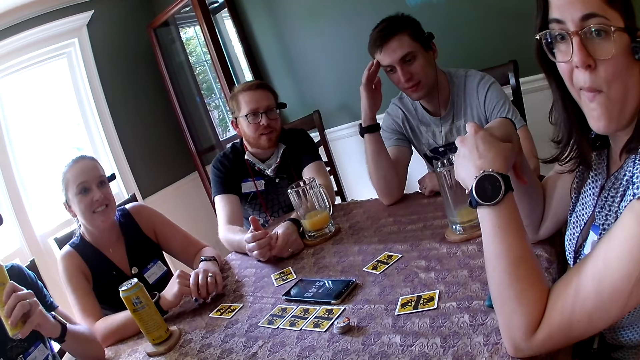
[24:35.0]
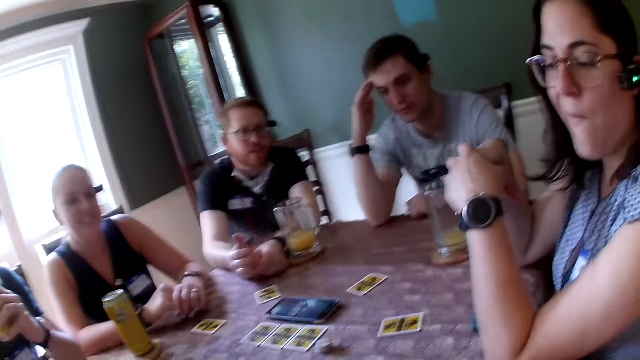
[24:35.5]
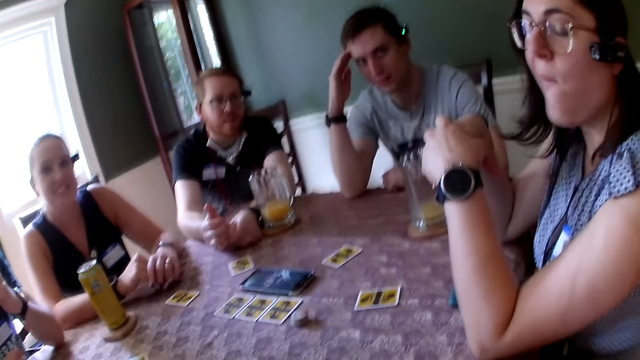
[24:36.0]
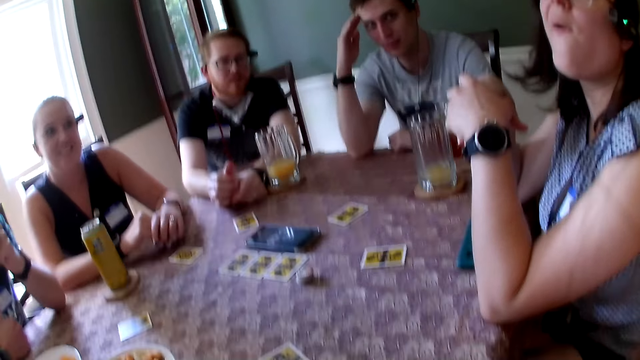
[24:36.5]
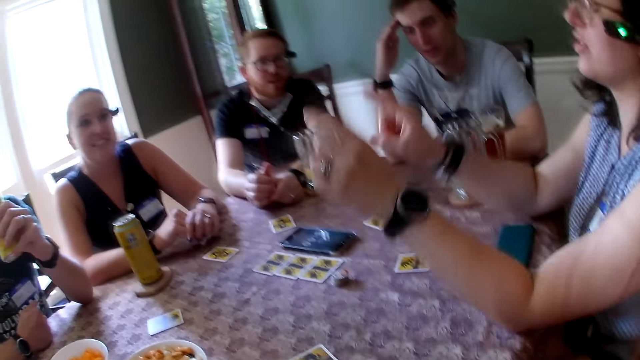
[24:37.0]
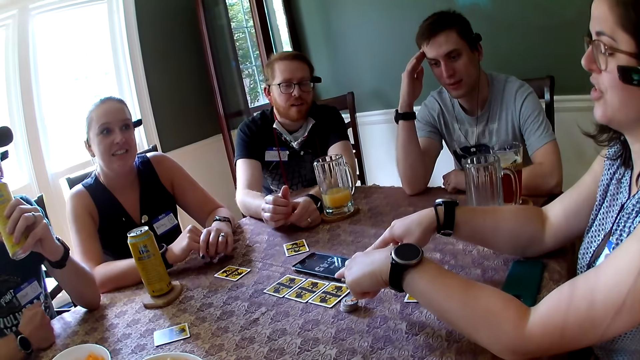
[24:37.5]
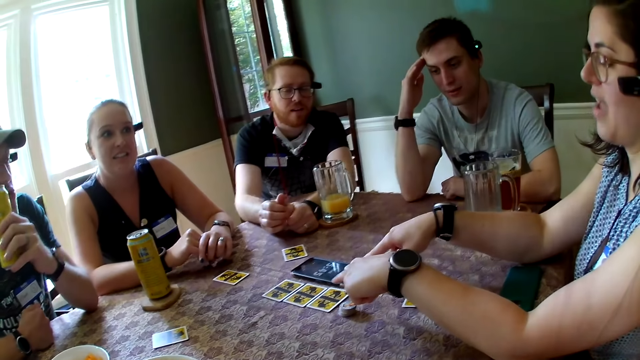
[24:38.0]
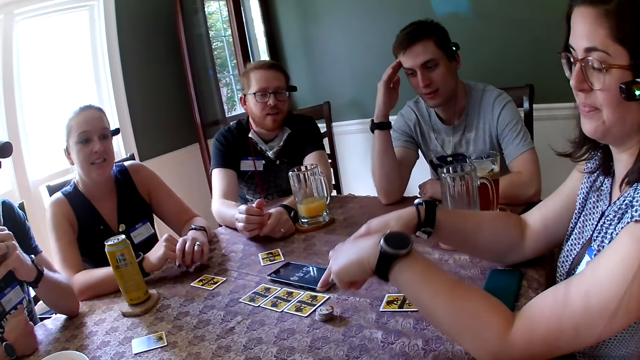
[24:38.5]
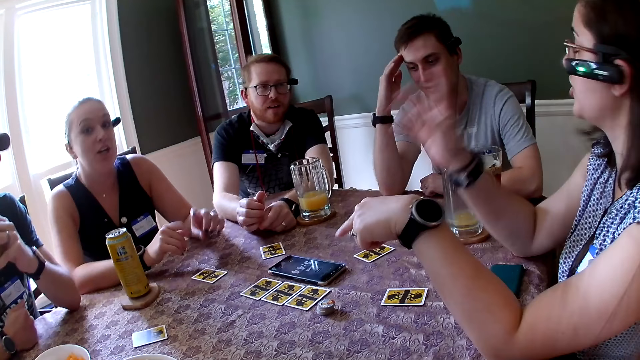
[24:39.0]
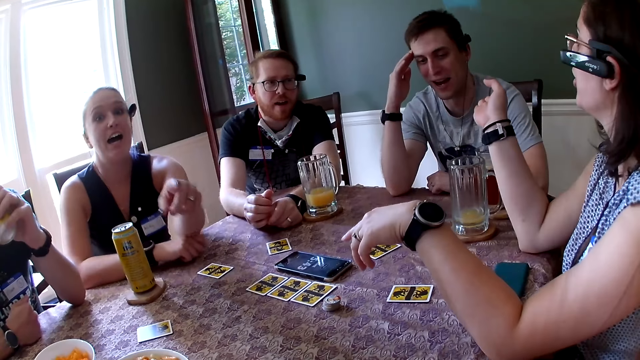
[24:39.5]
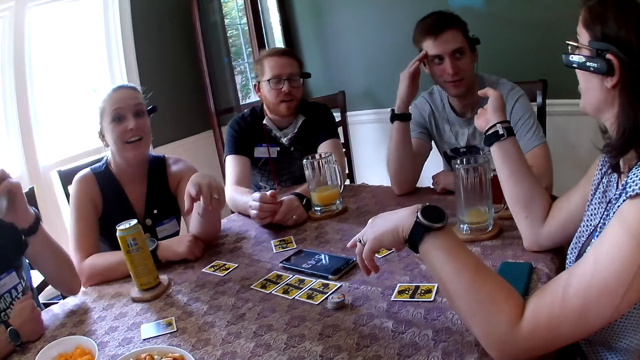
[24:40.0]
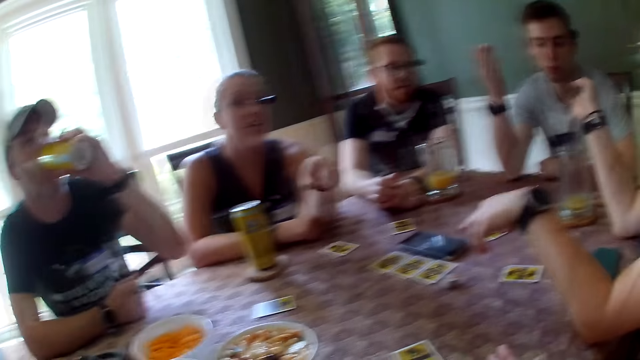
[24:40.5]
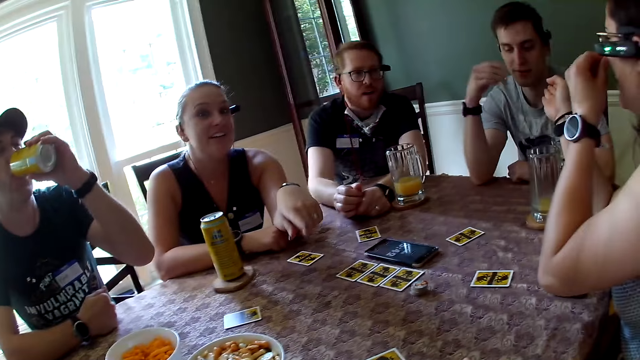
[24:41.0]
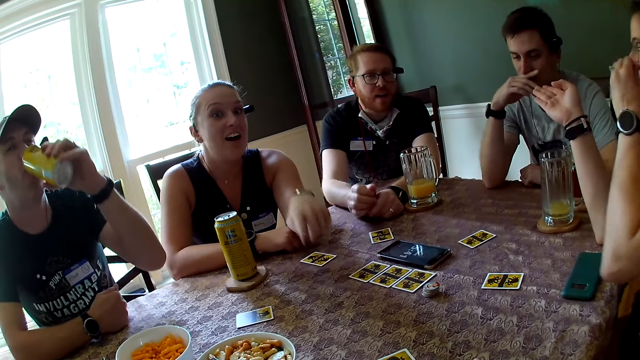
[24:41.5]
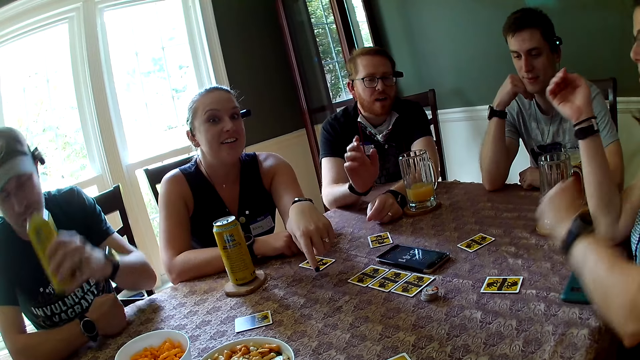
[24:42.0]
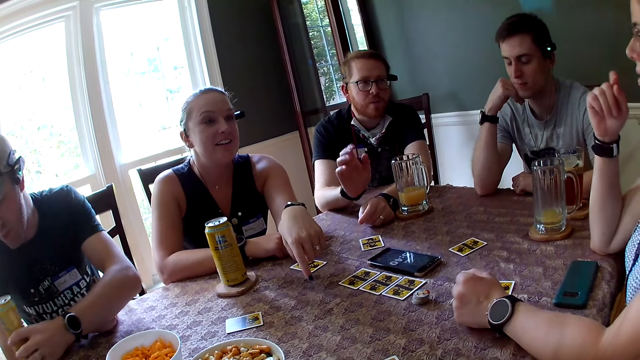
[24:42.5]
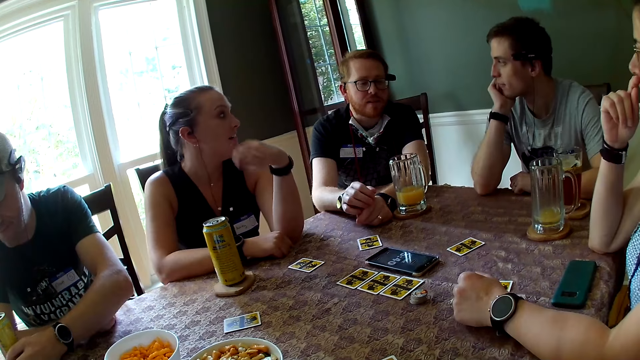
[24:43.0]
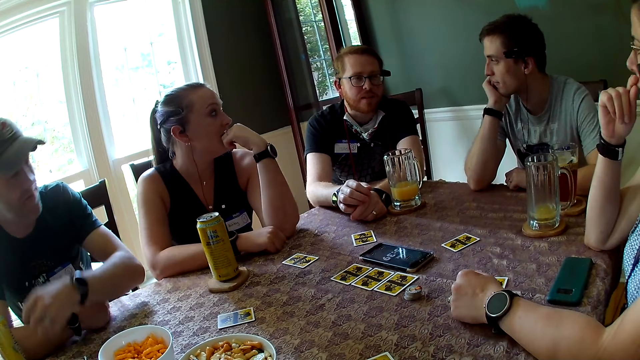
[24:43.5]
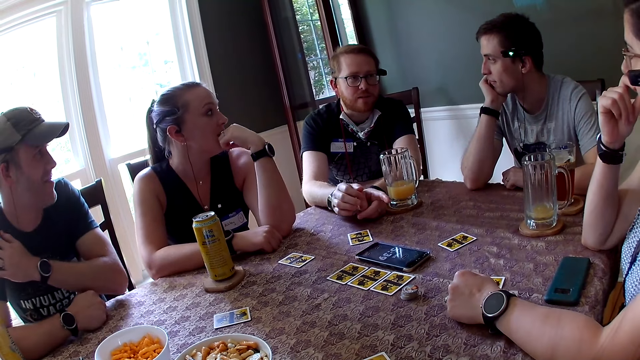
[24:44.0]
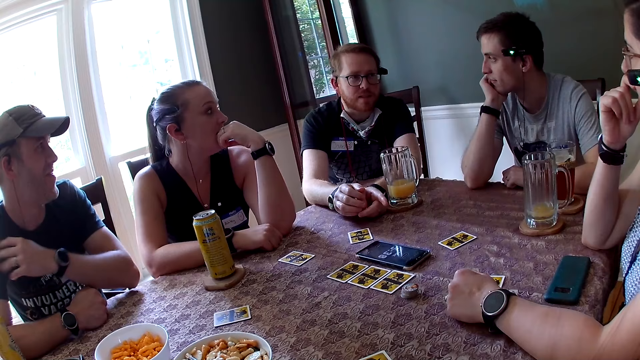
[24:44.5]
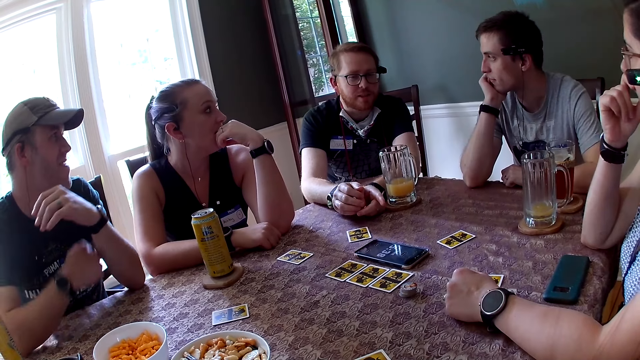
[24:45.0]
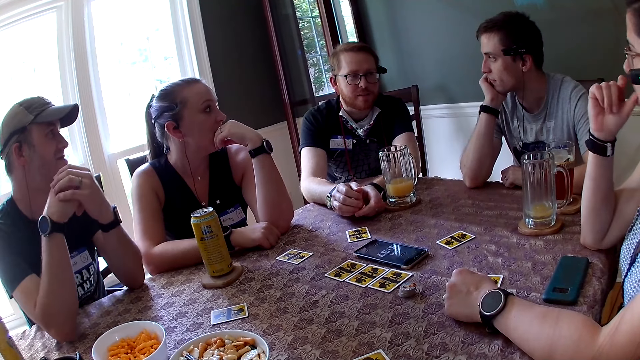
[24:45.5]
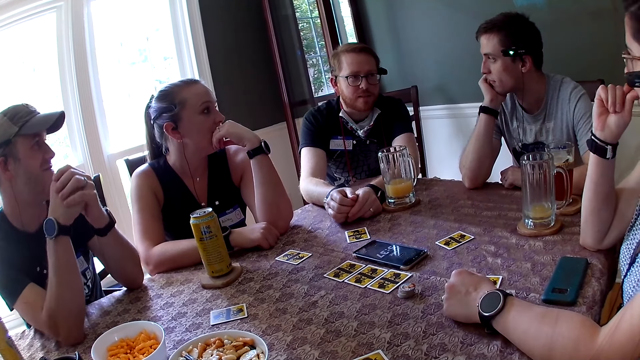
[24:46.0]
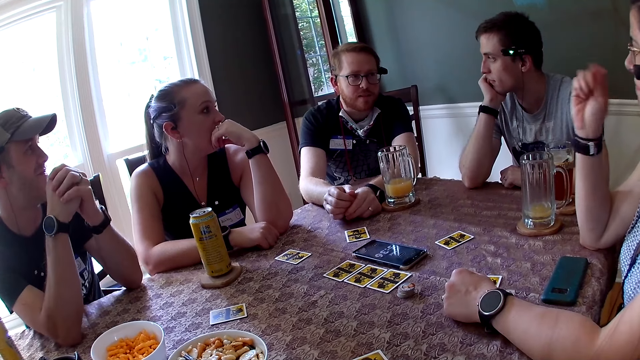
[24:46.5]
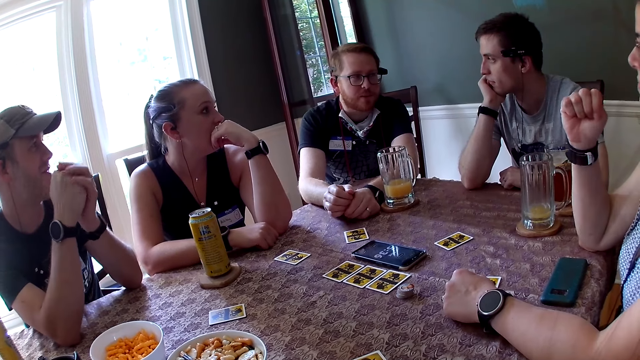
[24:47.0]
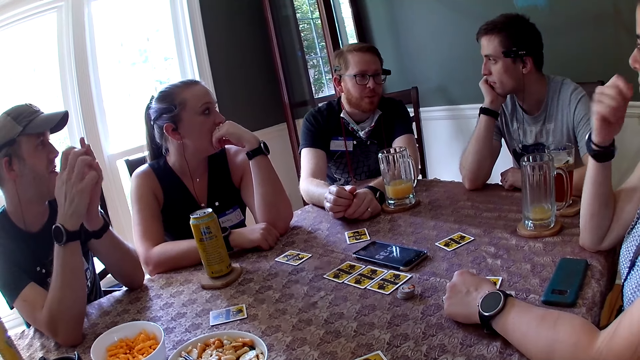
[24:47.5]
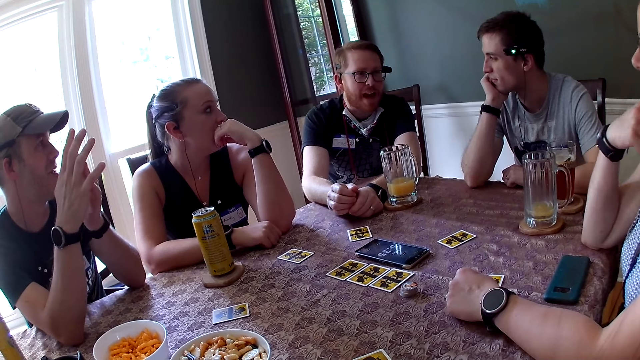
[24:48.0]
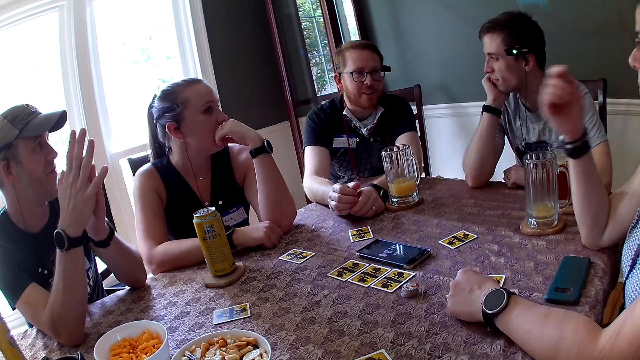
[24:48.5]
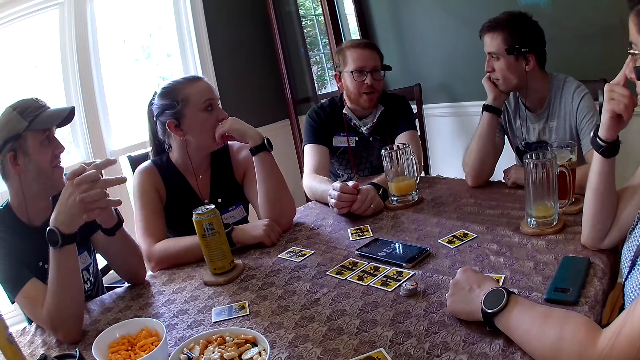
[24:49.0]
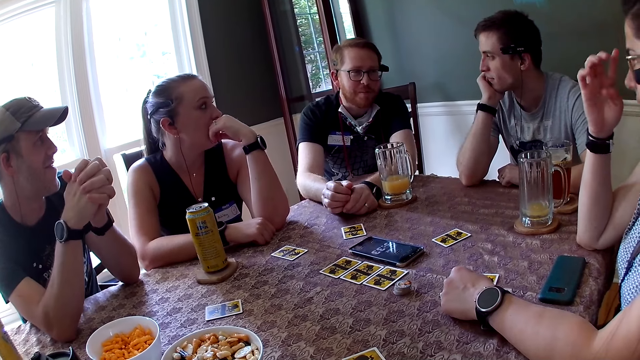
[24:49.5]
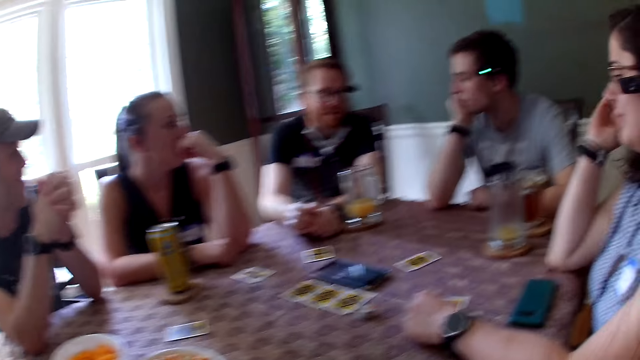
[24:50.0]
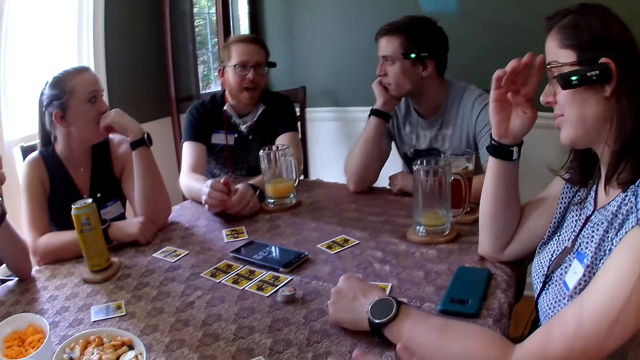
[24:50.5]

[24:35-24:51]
A person moves the hand to the head. A man speaks to the camera wearer. A woman speaks to the camera wearer. Another person points at a third person. Another man speaks to the group of people at the table. The woman speaks to a third man. Another woman speaks to the camera wearer. The second person points at the card at the table. The third man speaks to the first woman. The first man drinks the juice in his left hand. The first woman laughs. The second man speaks to the group of people at the table. A fourth person moves the hand on the table. A fifth person puts the can of juice down. The second person moves the hand on the table. A sixth person moves the hand to the mouth. The second man speaks to the group of people at the table. The fifth person puts the hands together. The second person moves the hand at the face and moves the spectacles. The camera wearer speaks to the group of people at the table. The second person moves the hair.

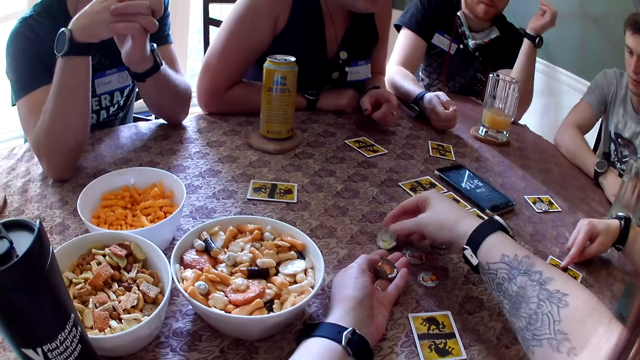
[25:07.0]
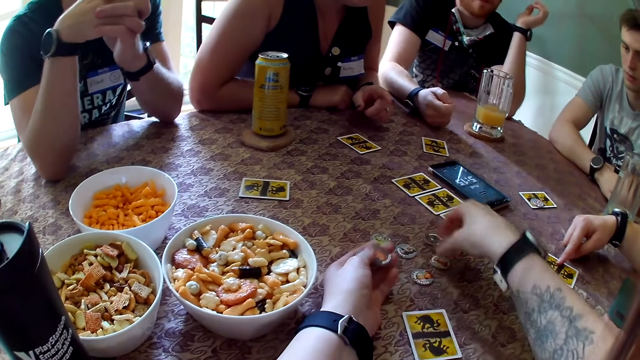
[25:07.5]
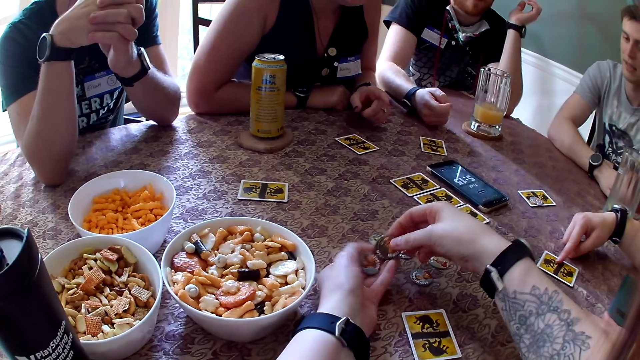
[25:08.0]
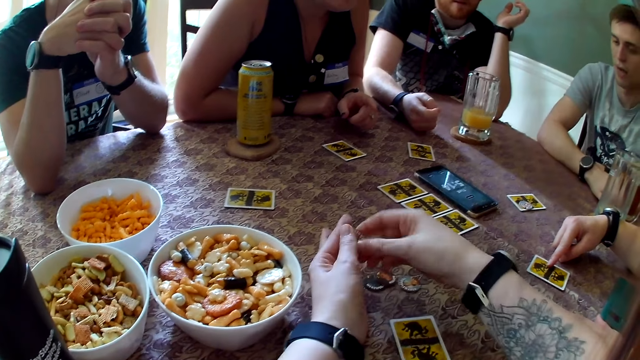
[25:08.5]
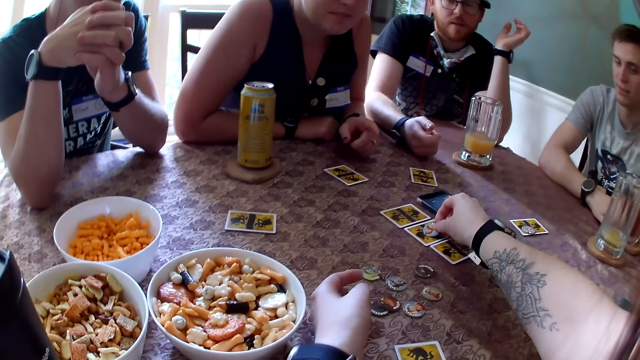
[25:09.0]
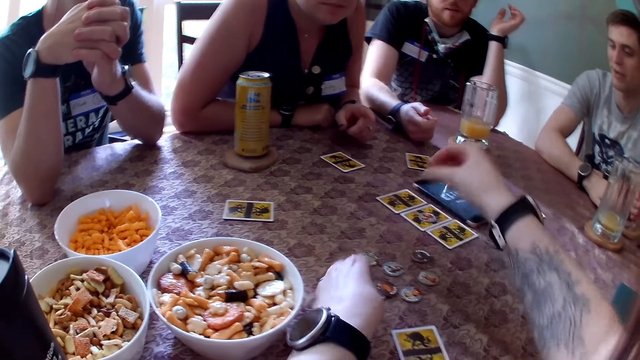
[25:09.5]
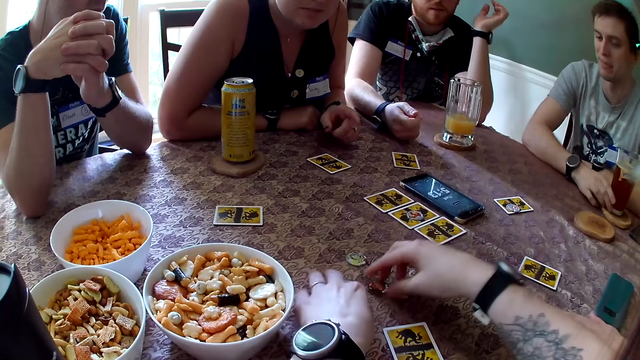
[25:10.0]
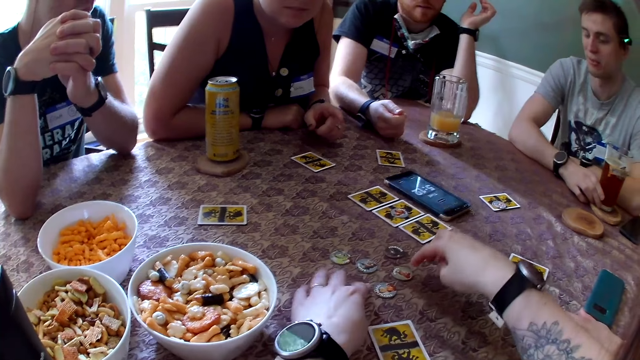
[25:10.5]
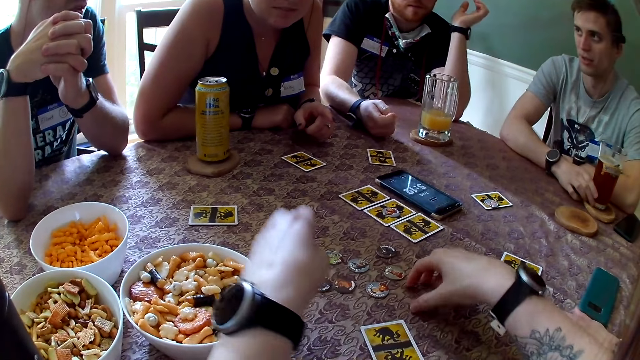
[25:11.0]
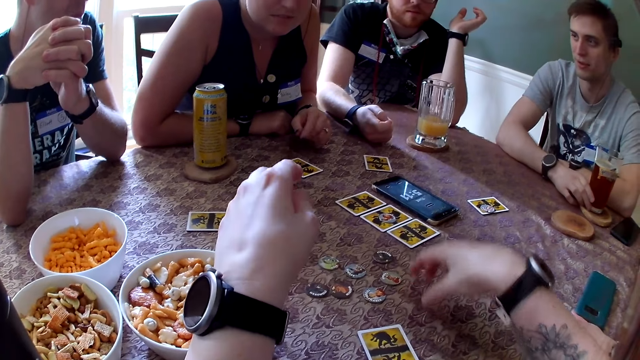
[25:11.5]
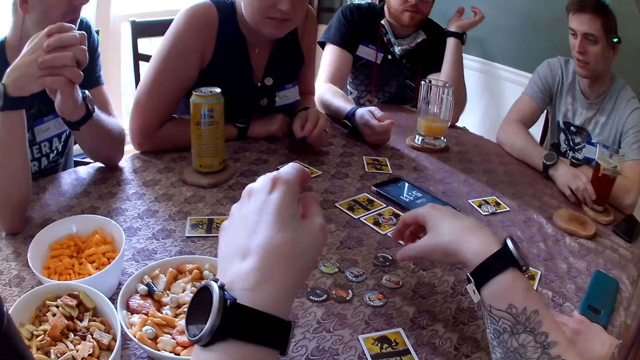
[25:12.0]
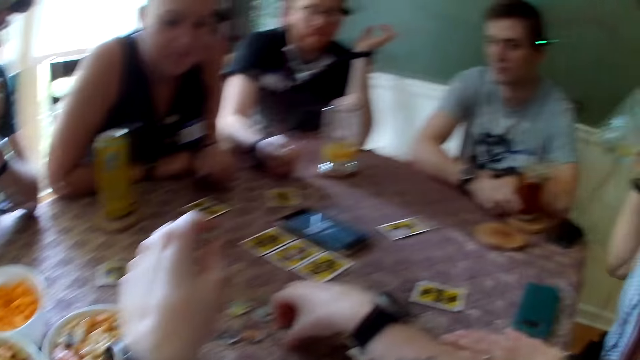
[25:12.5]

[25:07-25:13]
A man speaks to the group of people at the table. A woman carries the juice from the table with her right hand. The camera wearer speaks to the woman.
